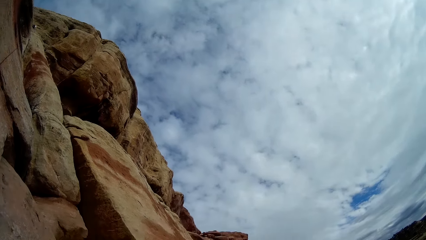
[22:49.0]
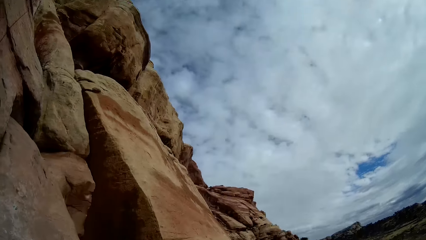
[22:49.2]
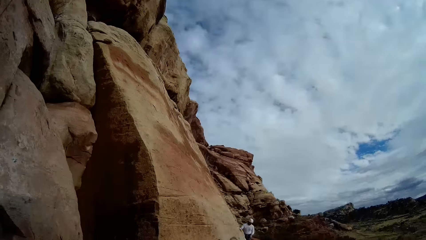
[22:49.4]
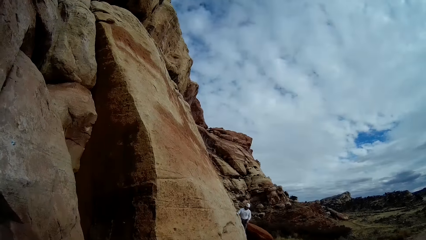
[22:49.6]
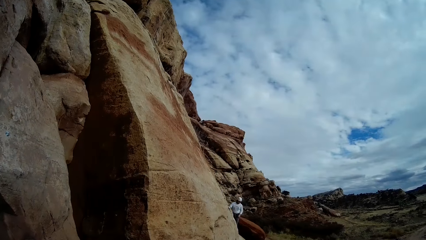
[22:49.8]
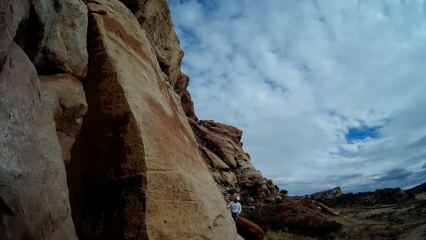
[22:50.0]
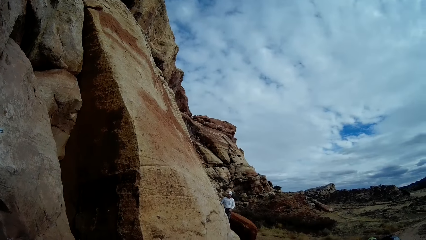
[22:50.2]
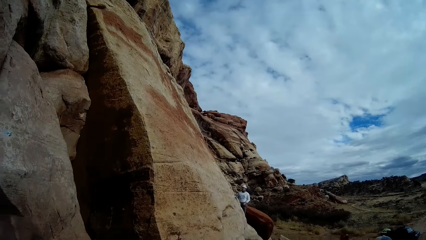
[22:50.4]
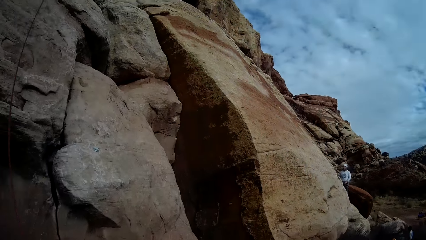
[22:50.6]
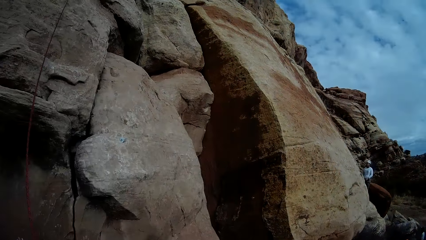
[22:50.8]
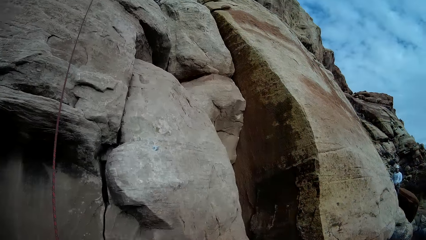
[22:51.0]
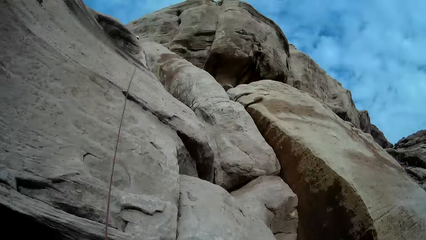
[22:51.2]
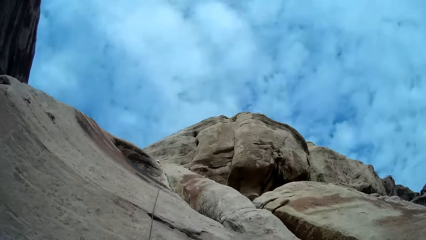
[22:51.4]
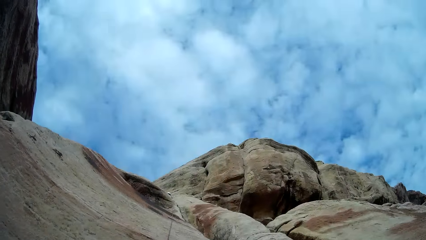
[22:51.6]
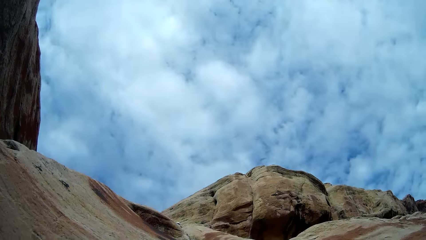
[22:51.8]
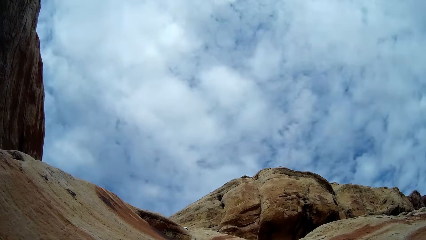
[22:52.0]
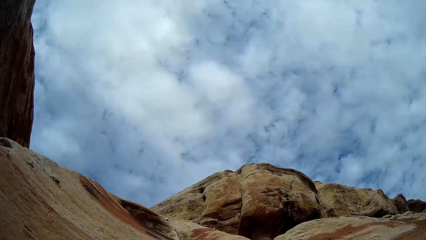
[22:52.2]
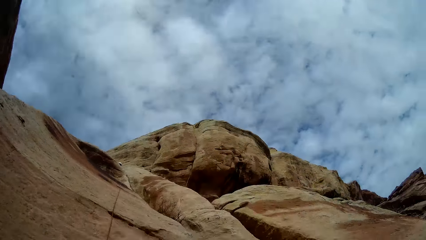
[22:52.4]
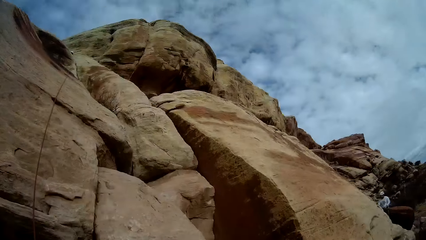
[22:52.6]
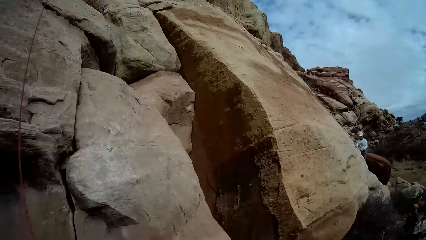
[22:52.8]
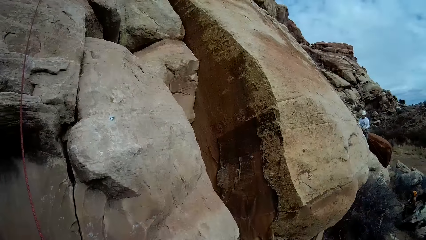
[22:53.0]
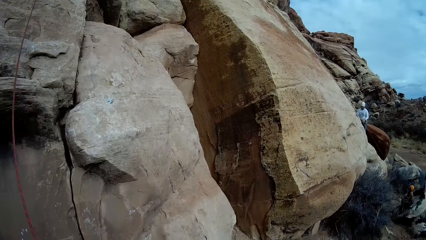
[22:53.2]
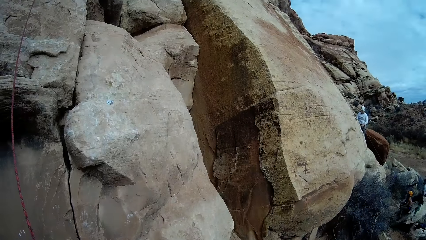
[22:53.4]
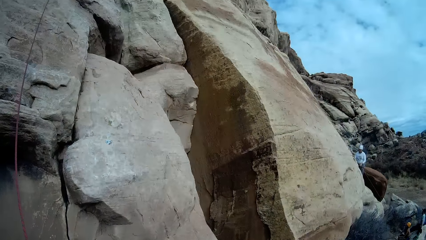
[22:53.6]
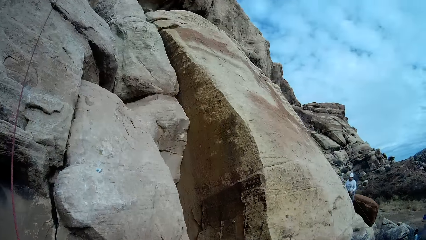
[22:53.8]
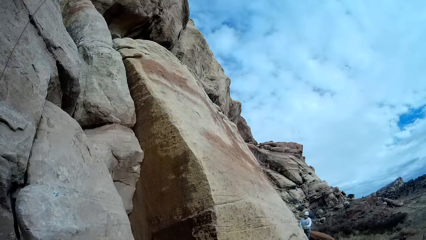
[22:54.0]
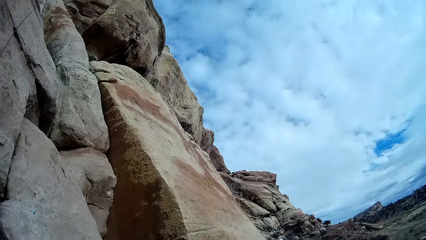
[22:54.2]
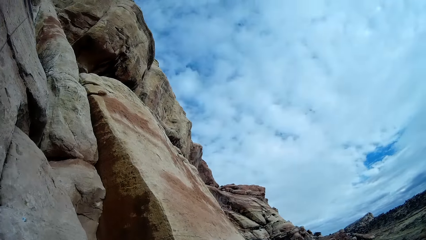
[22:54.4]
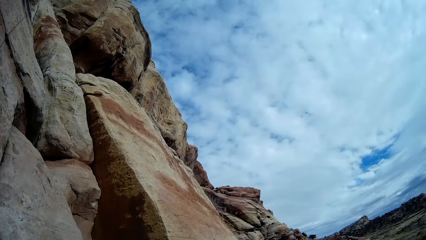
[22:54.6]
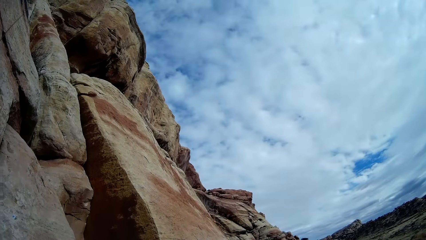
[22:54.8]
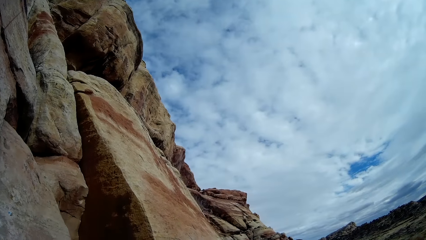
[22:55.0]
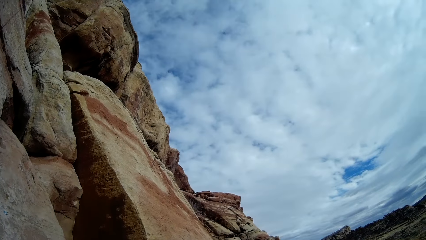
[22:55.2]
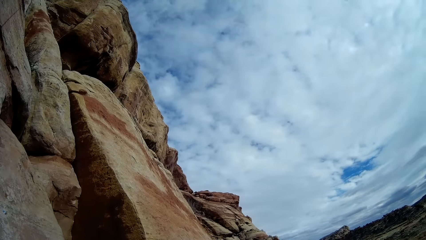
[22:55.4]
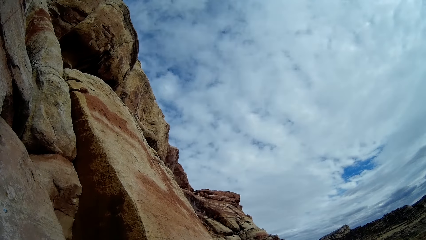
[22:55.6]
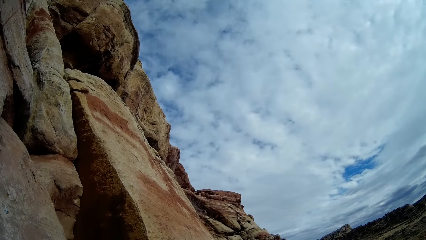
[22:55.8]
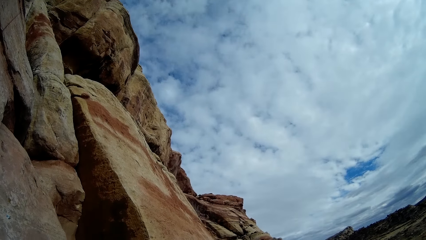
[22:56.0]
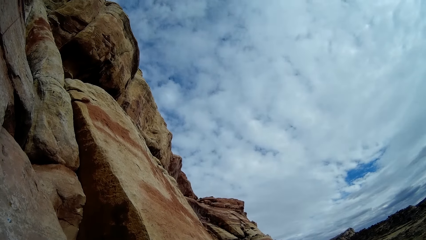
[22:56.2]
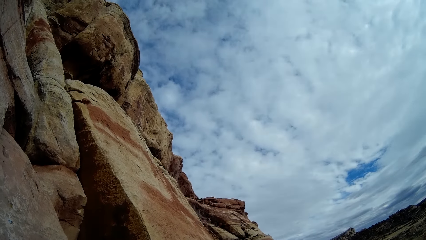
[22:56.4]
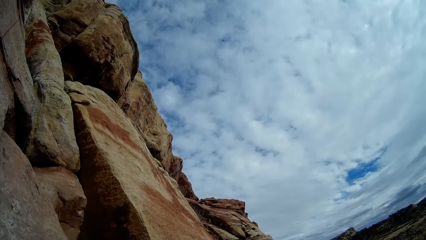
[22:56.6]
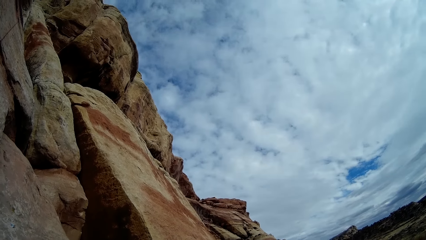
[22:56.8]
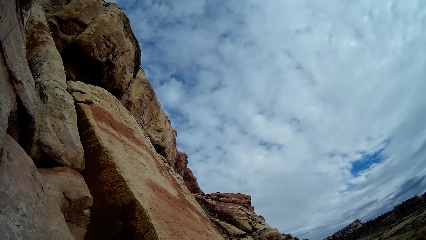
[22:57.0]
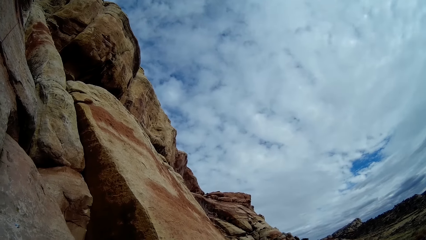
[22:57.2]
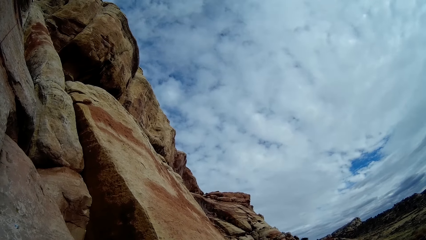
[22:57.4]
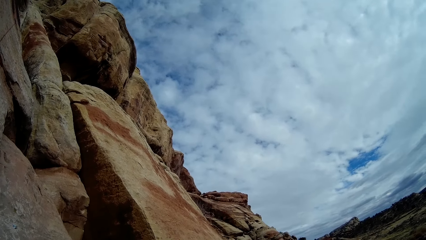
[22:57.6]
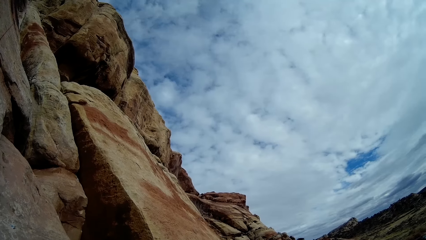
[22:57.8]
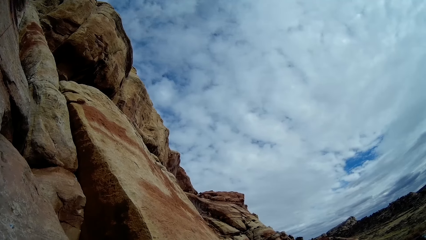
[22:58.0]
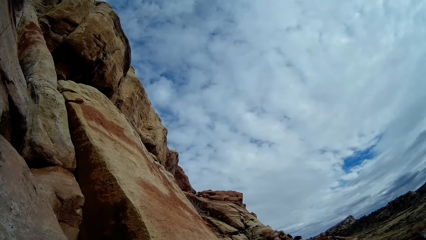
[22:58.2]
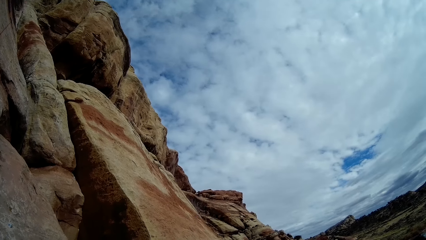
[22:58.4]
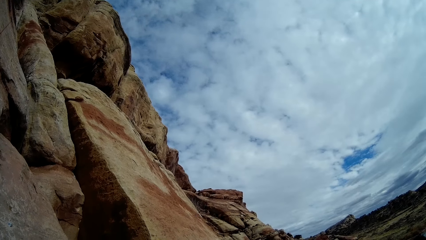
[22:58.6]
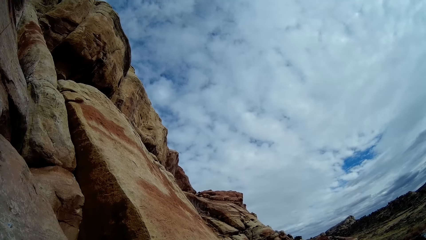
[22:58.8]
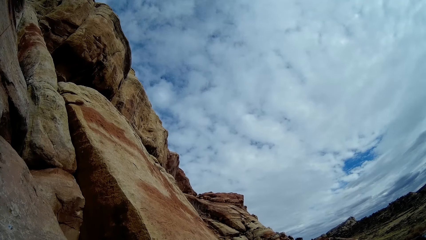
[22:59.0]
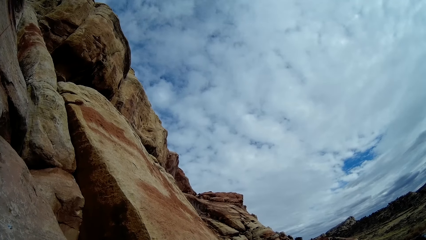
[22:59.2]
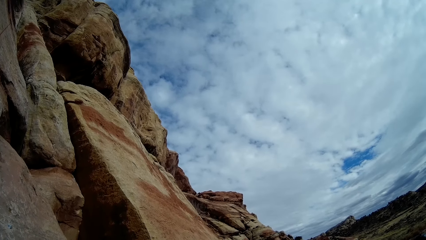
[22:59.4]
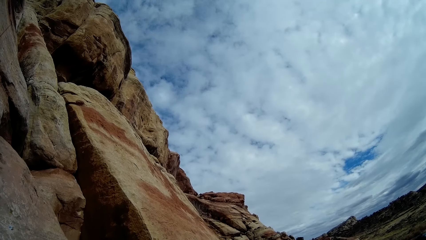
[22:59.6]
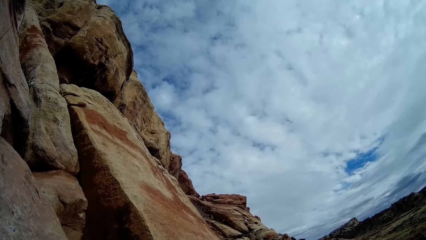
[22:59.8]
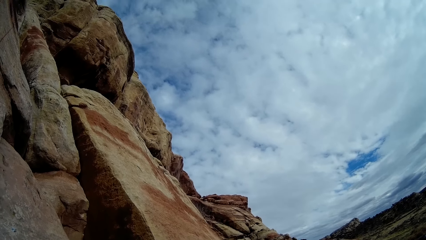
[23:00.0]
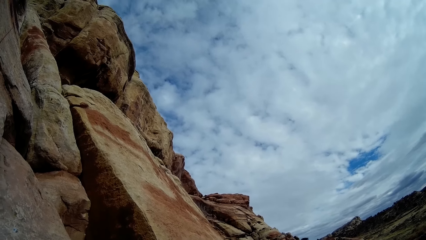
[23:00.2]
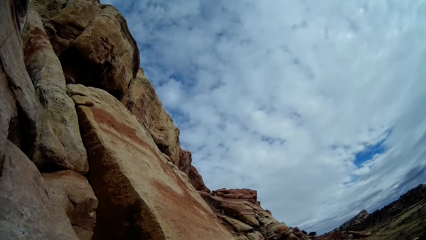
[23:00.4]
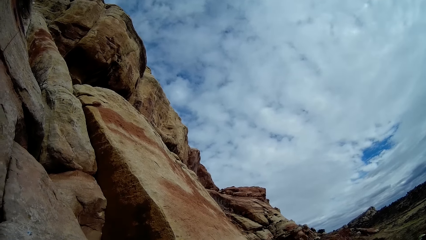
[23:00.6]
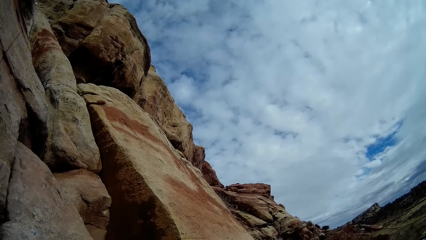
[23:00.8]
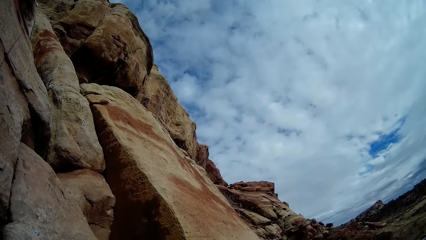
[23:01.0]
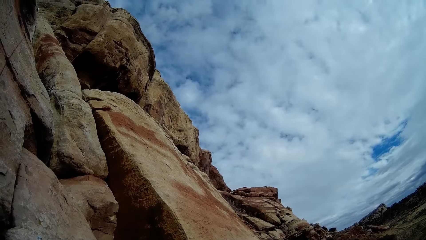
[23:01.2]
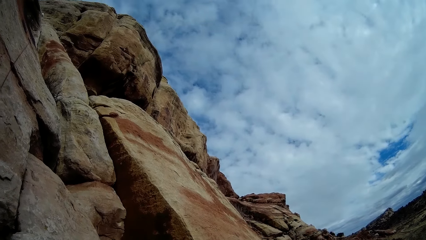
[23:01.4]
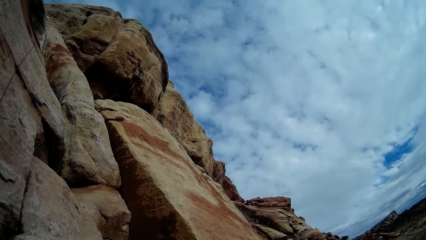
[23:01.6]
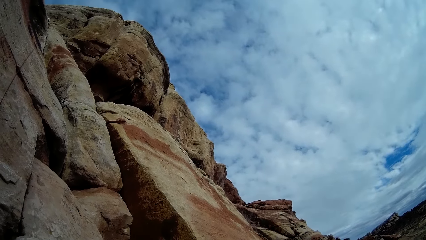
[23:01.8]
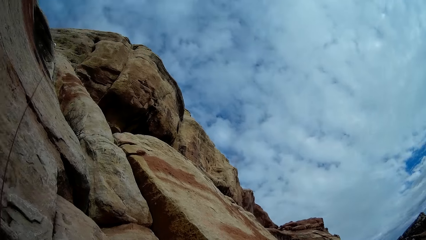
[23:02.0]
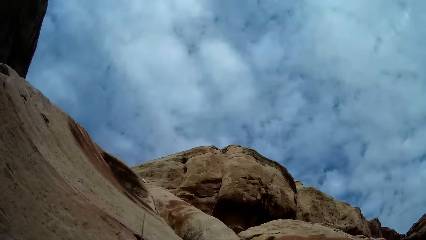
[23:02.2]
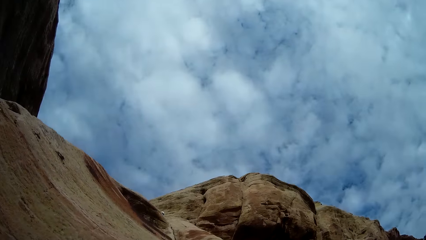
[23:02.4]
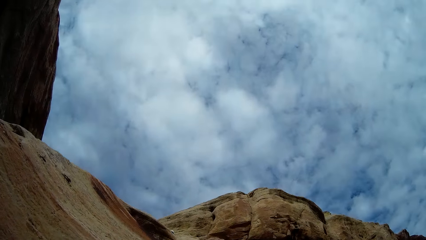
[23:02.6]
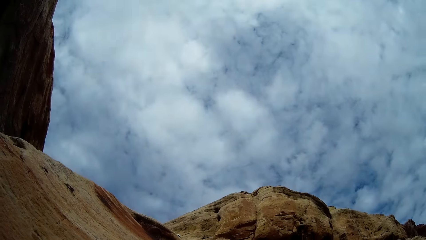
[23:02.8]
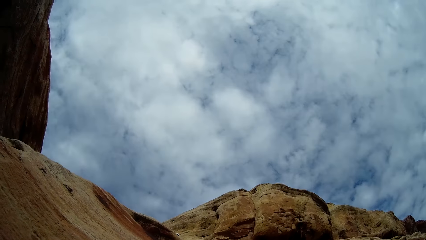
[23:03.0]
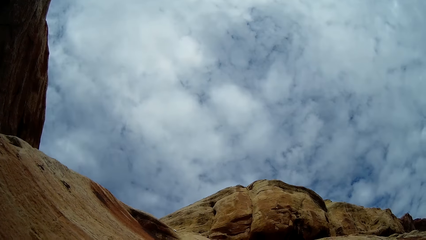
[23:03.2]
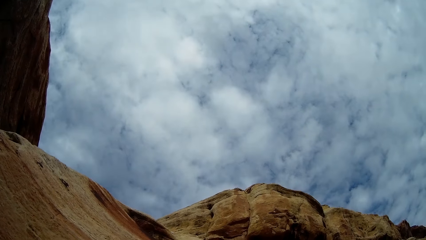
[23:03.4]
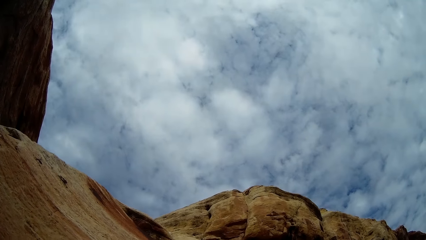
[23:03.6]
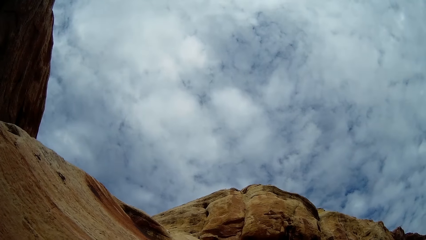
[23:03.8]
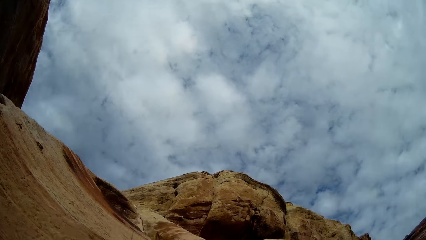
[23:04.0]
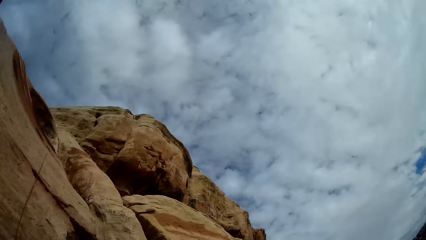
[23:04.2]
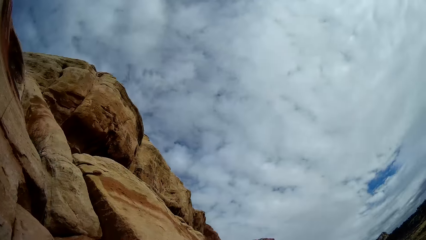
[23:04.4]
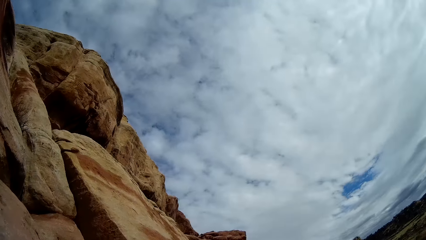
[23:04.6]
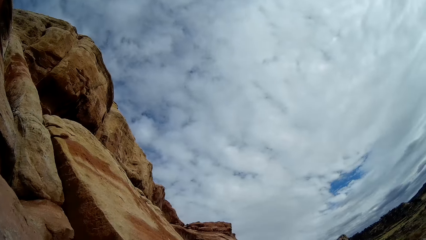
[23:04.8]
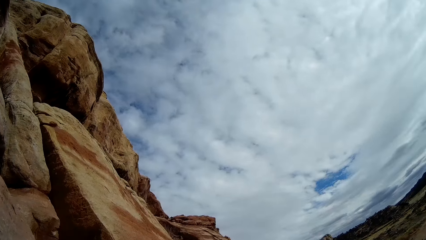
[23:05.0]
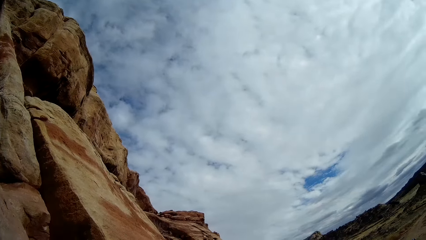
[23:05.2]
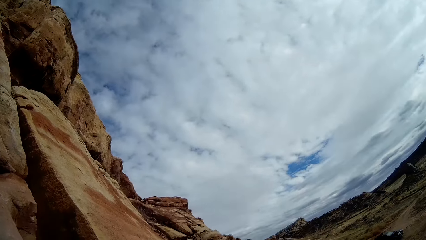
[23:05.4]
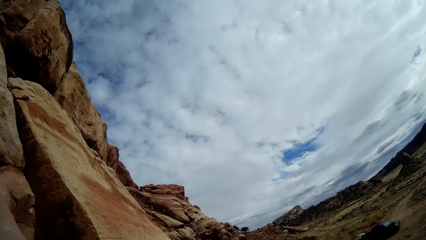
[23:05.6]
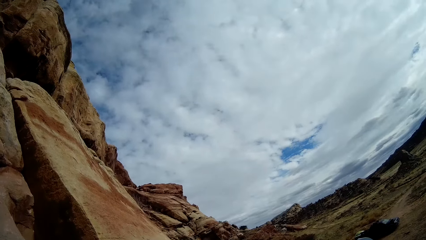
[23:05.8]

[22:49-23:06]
The camera wearer stares at a person. They look up the hills. The person does something. The camera wearer looks up the hills.
